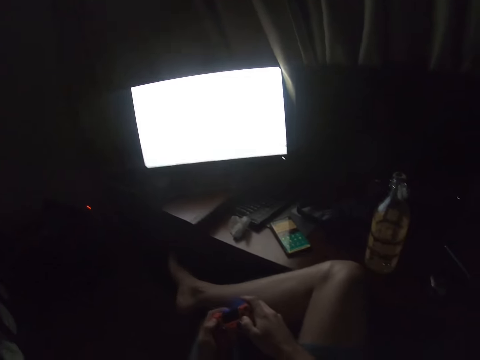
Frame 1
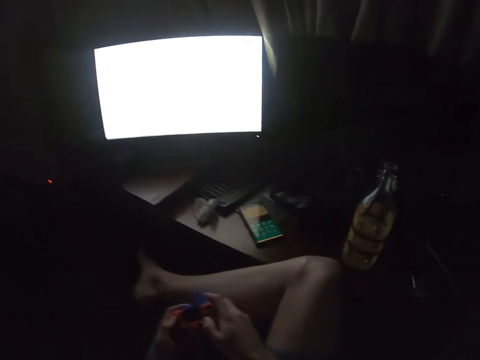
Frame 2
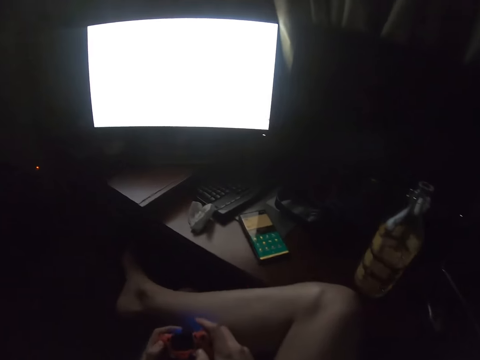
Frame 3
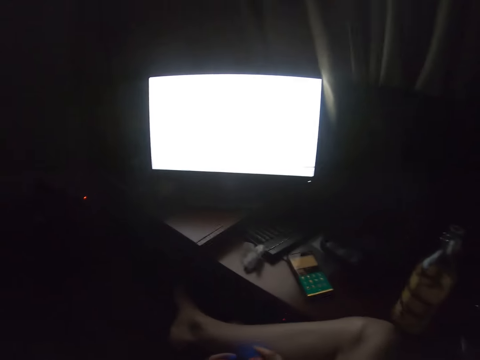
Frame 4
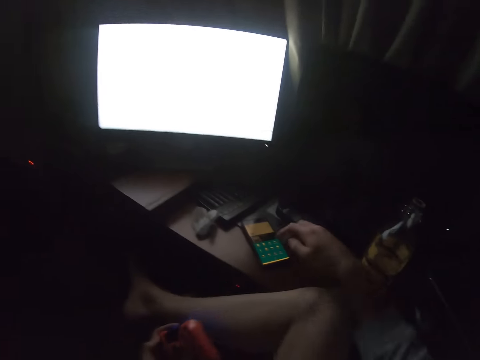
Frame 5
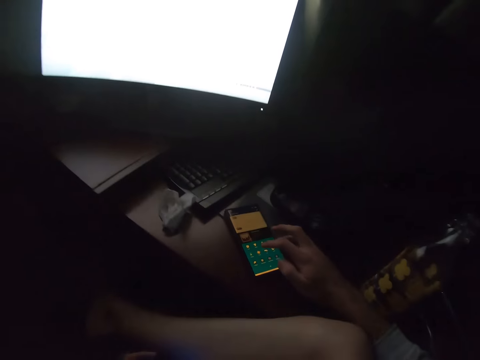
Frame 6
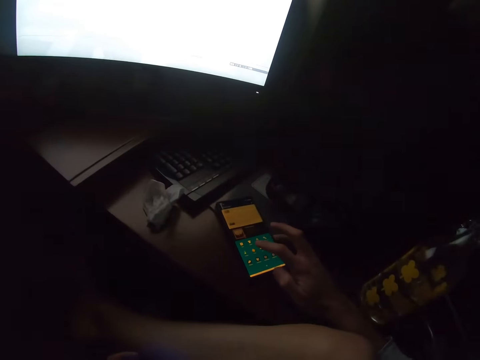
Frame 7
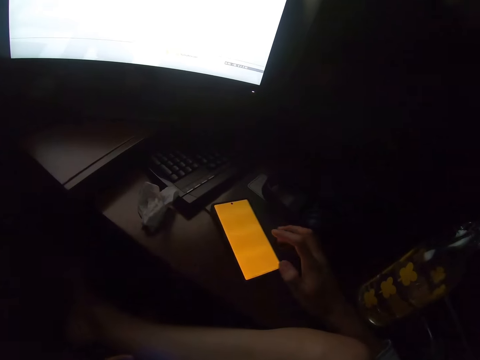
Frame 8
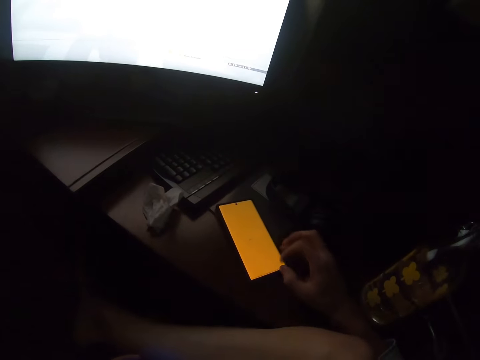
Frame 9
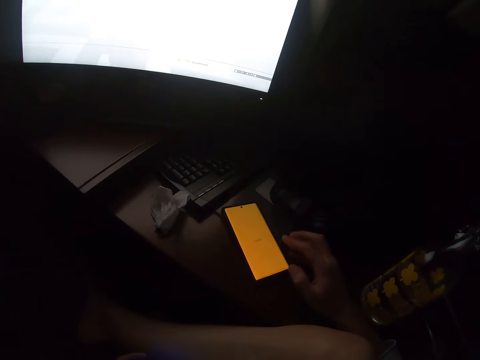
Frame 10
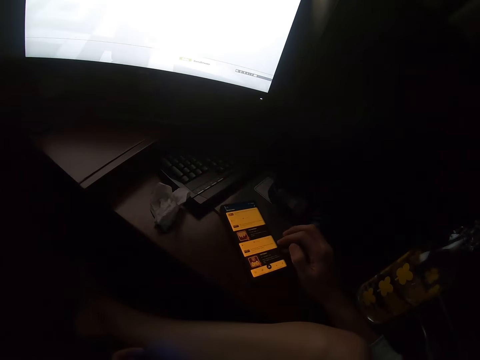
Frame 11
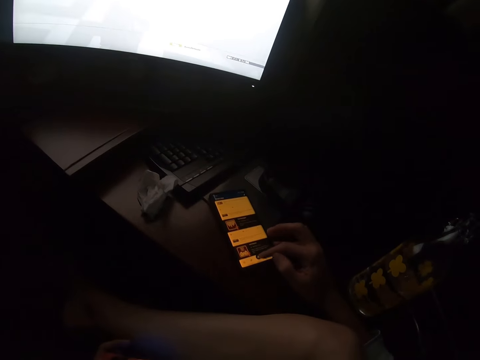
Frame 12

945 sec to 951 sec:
The camera wearer moves the feet. They use a phone.

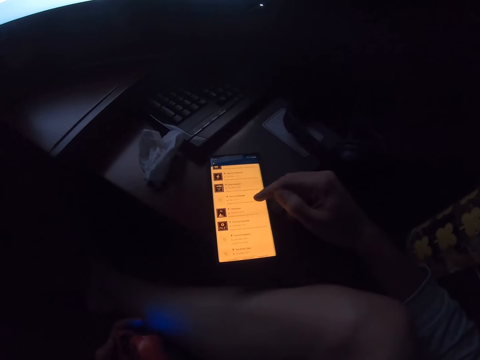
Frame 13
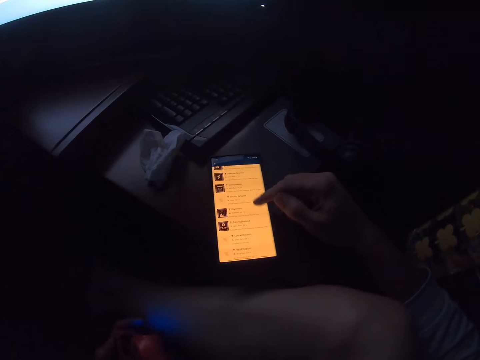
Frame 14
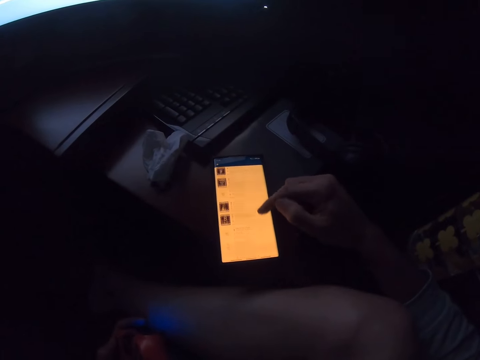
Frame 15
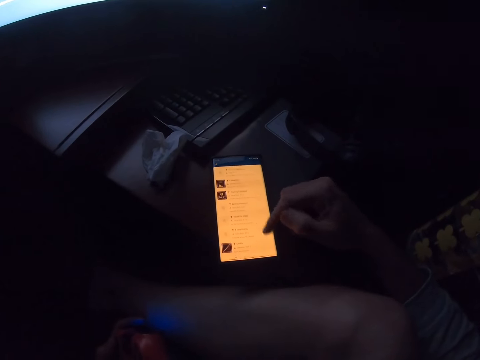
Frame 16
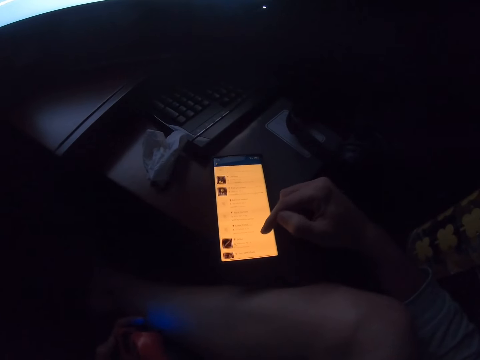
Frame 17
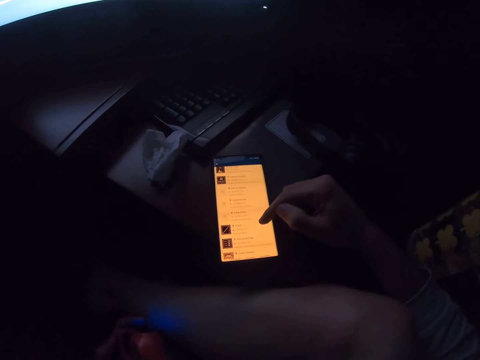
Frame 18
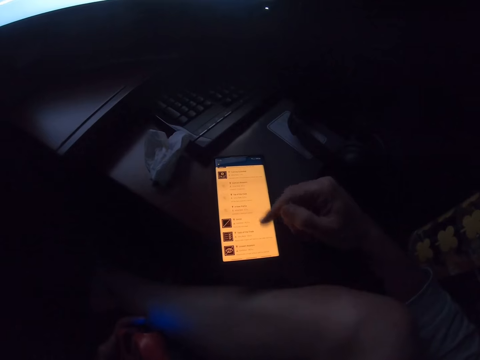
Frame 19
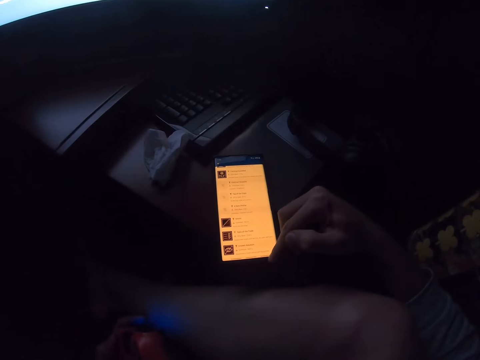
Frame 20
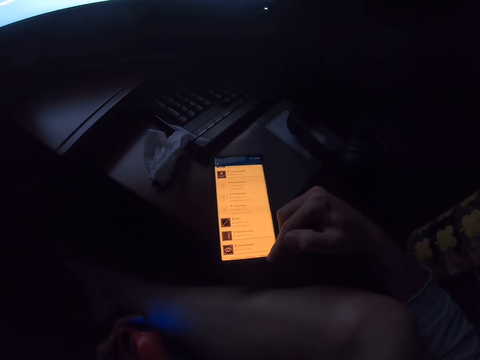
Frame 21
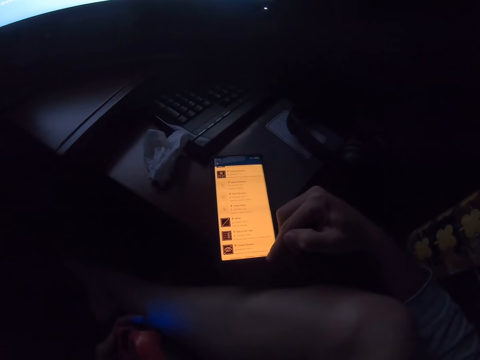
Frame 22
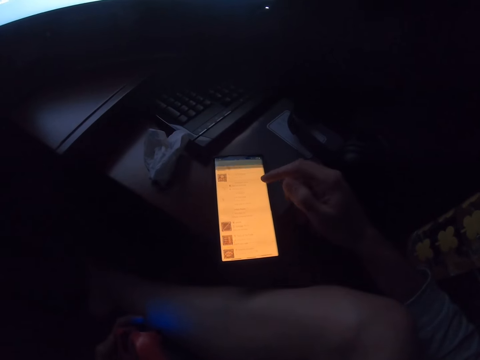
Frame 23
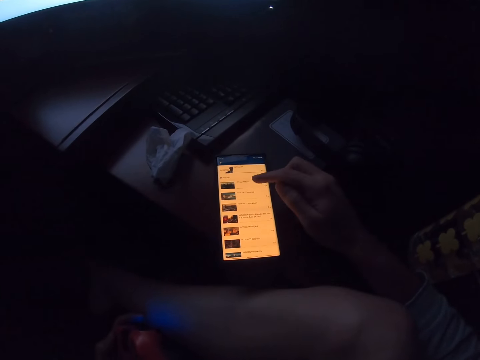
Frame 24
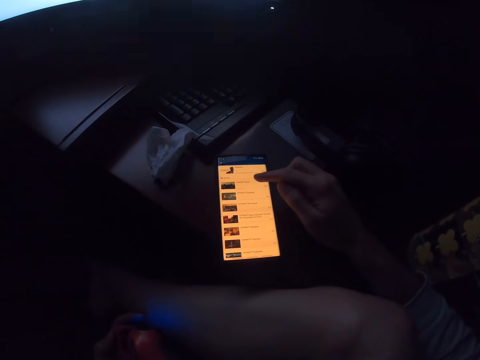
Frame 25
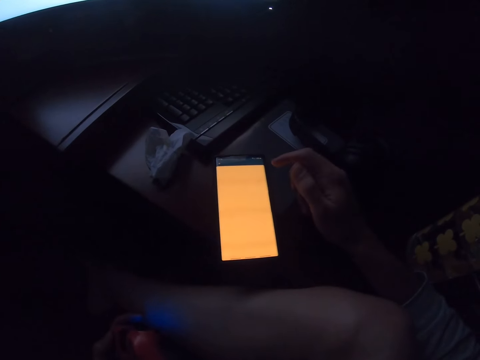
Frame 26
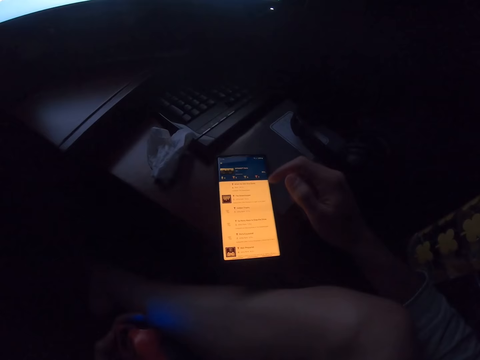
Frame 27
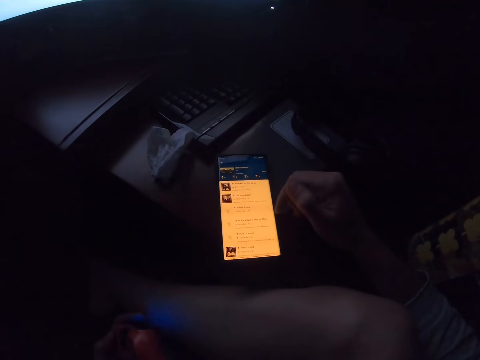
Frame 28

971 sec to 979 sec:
The camera wearer stares at the phone.

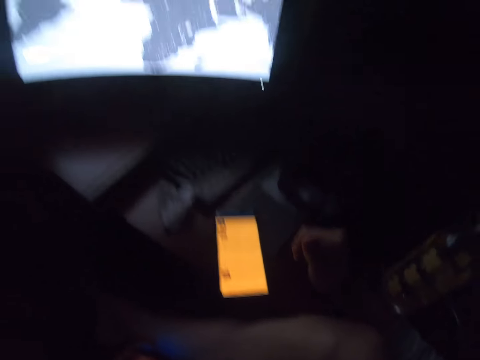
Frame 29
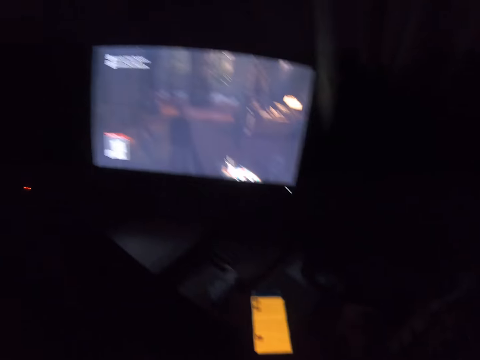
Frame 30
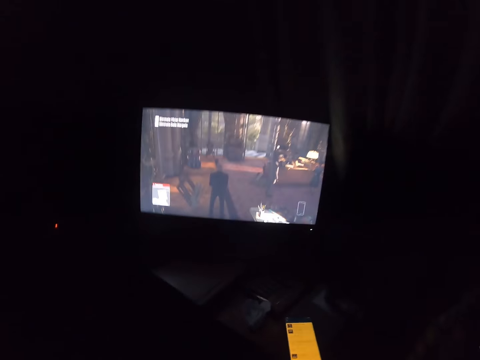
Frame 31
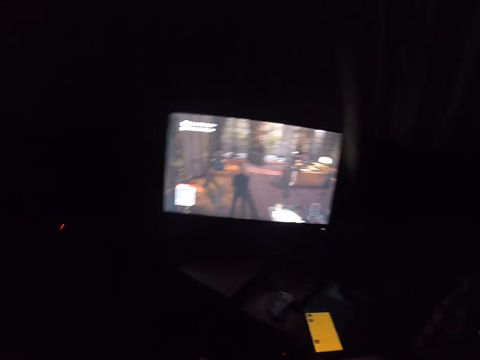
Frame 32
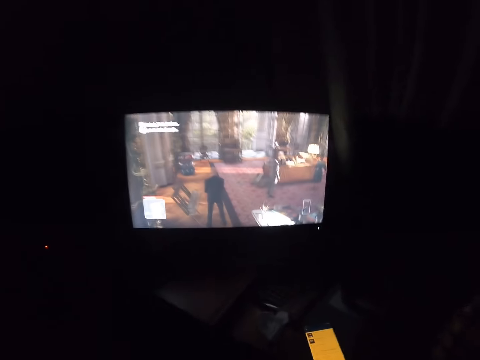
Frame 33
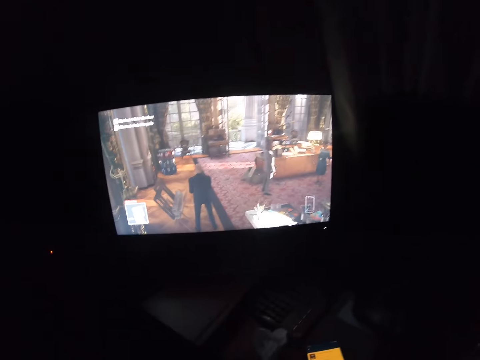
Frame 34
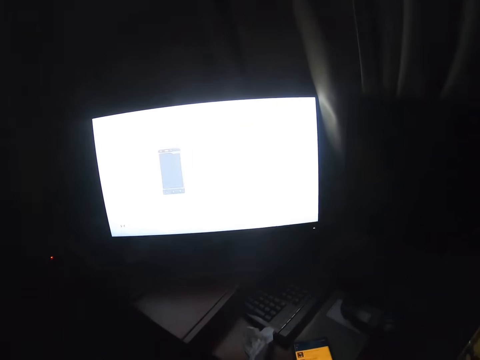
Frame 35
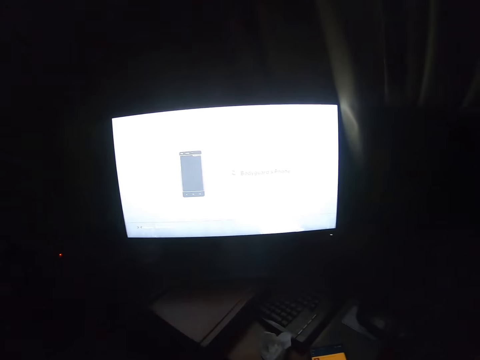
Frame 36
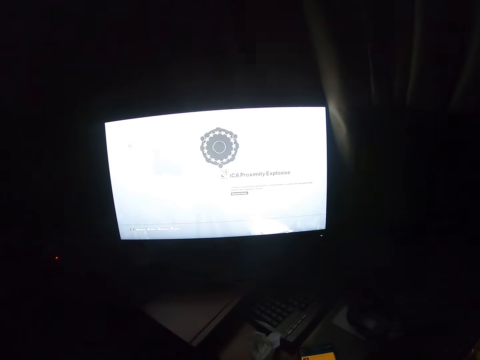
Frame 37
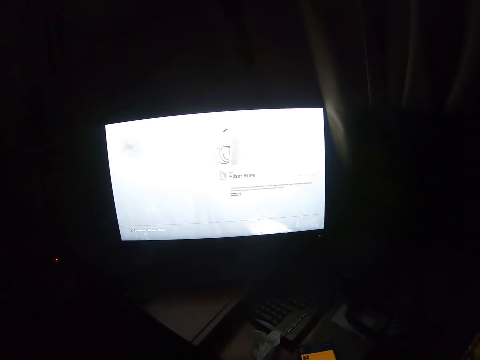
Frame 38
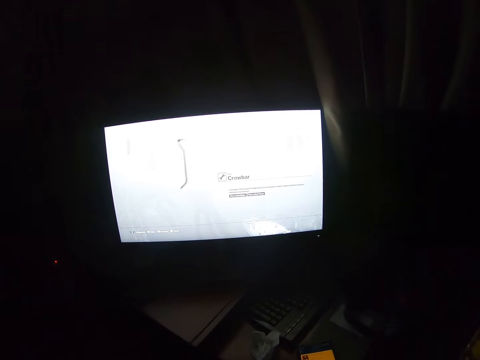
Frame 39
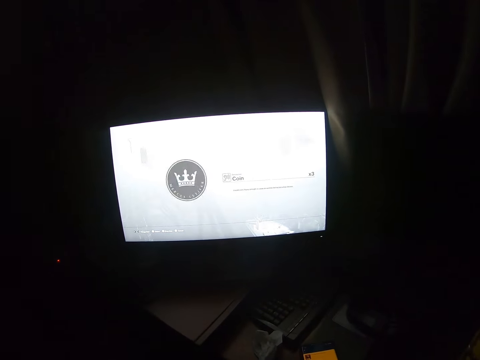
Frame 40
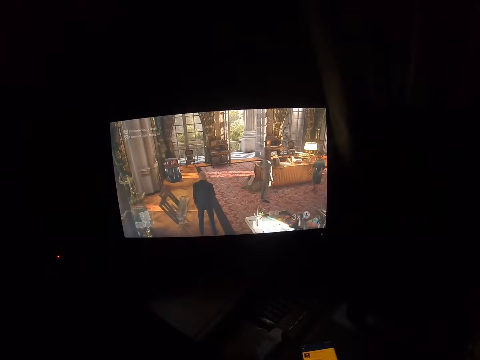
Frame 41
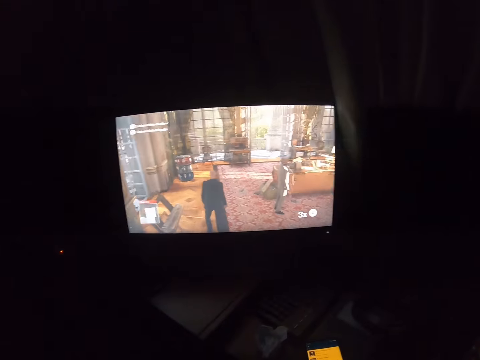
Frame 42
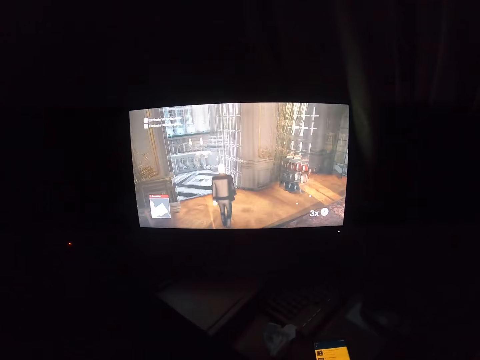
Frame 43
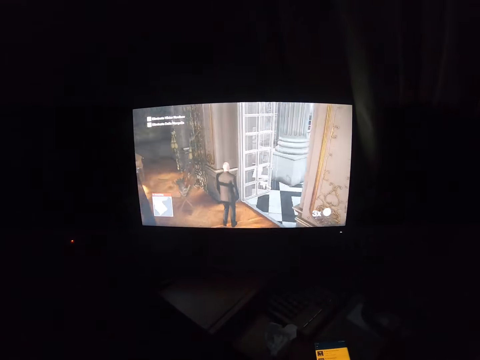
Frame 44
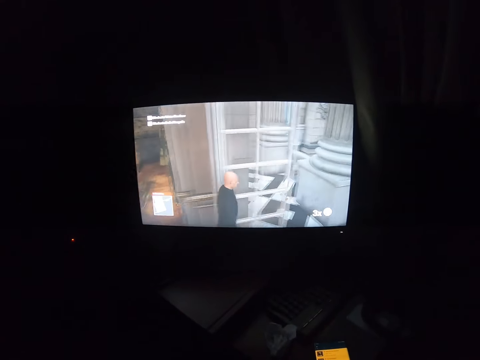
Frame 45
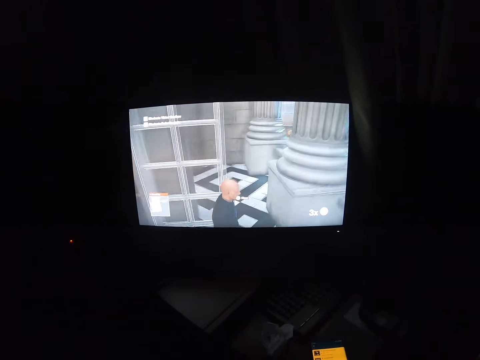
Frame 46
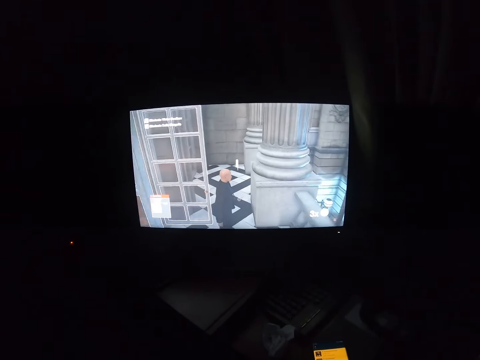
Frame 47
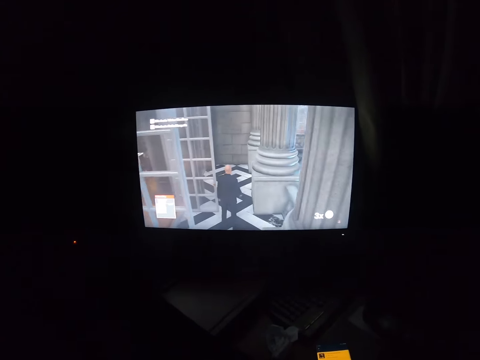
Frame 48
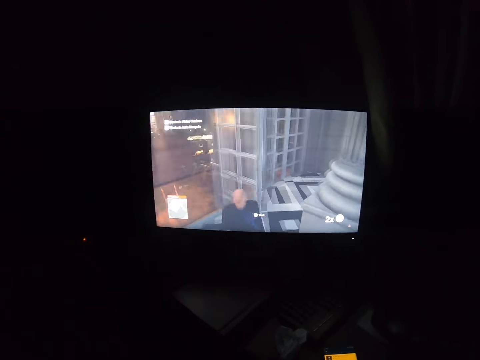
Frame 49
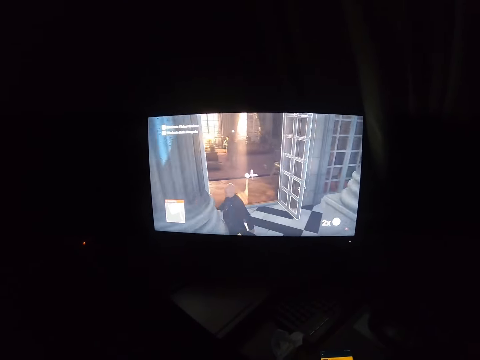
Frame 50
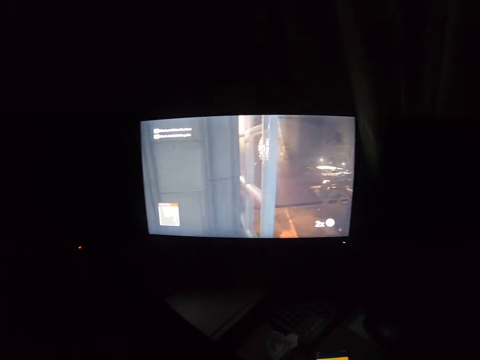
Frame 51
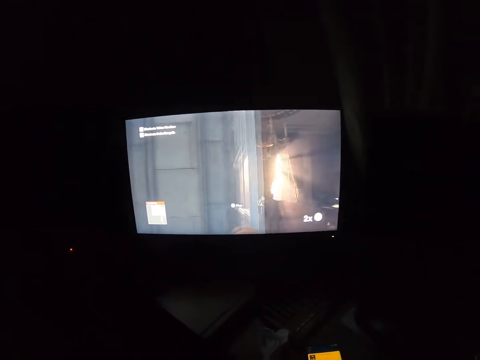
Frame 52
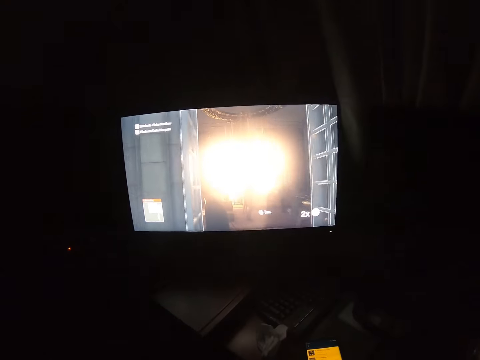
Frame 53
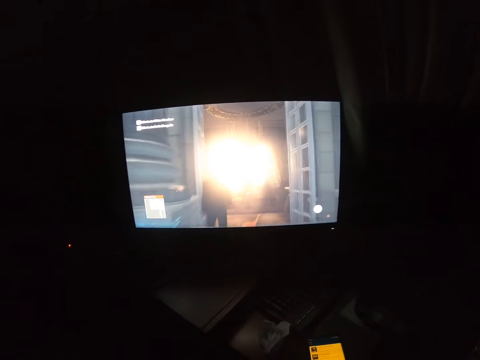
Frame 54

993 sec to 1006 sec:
The camera wearer moves in the seat. They stare at the television. They play a PS game. They look at the computer.
